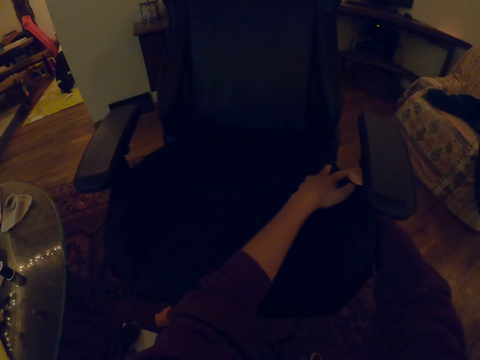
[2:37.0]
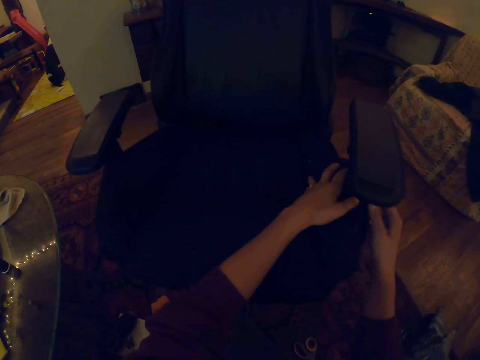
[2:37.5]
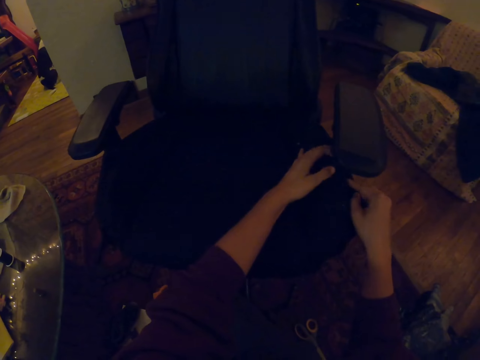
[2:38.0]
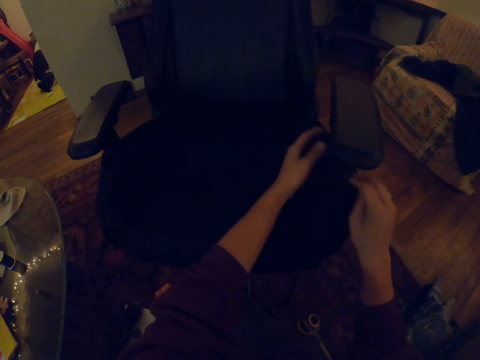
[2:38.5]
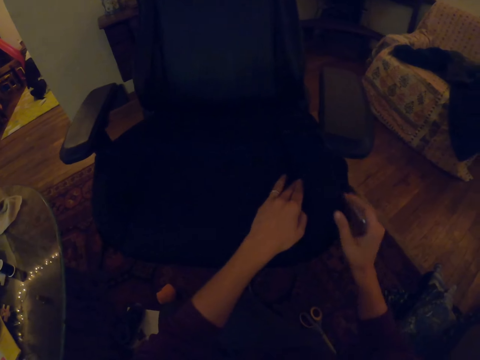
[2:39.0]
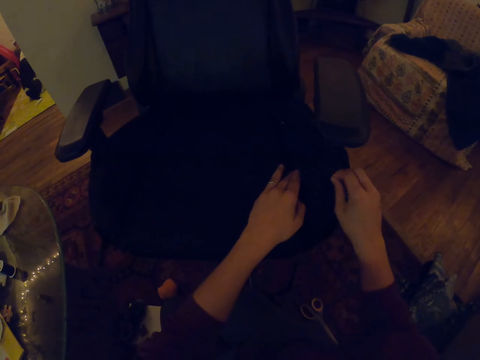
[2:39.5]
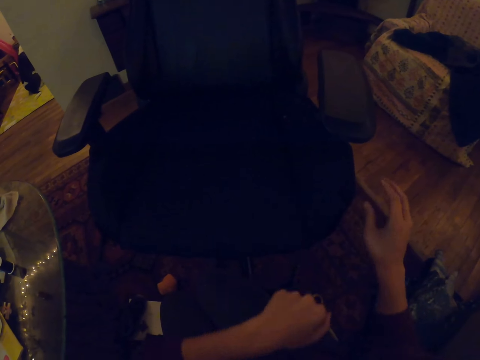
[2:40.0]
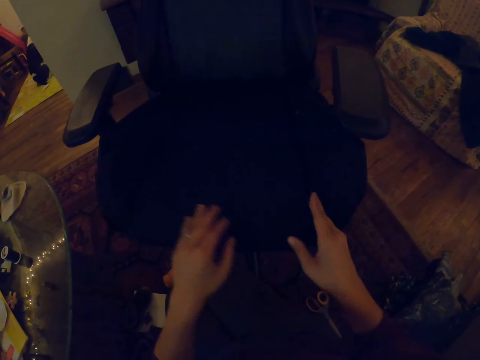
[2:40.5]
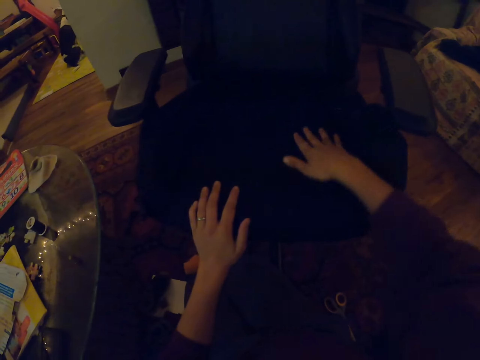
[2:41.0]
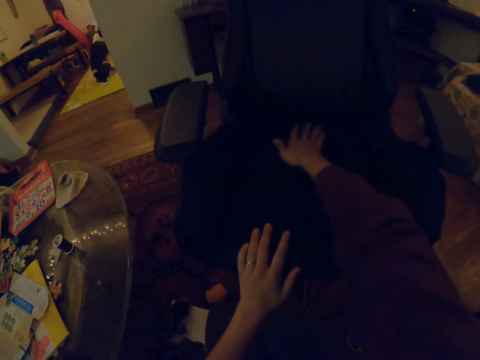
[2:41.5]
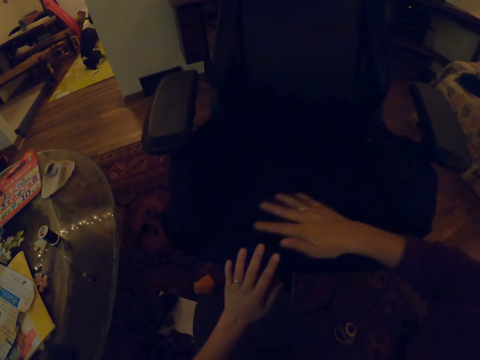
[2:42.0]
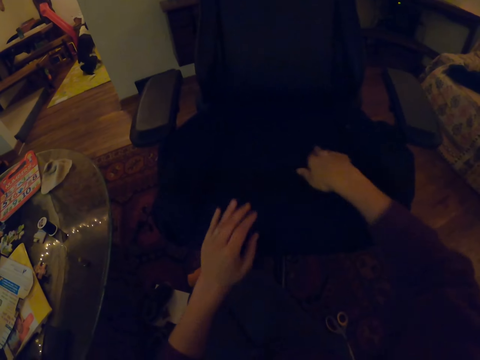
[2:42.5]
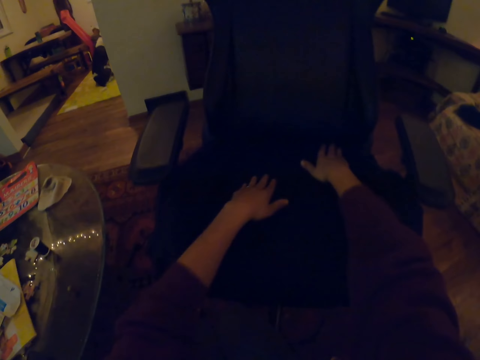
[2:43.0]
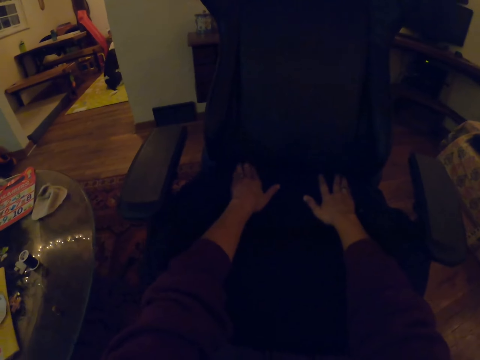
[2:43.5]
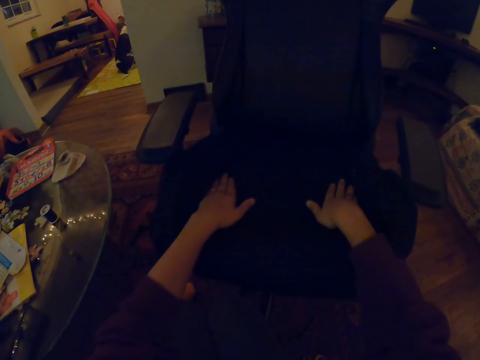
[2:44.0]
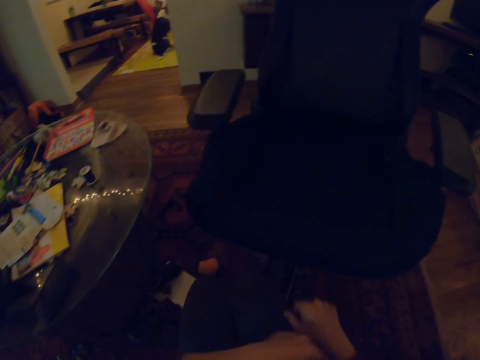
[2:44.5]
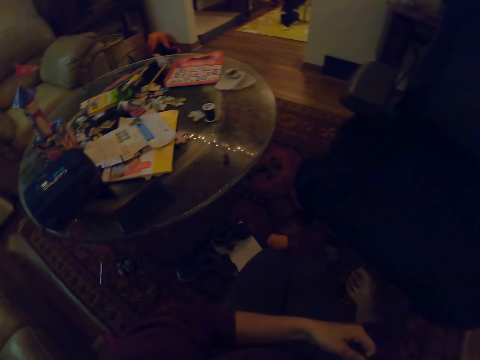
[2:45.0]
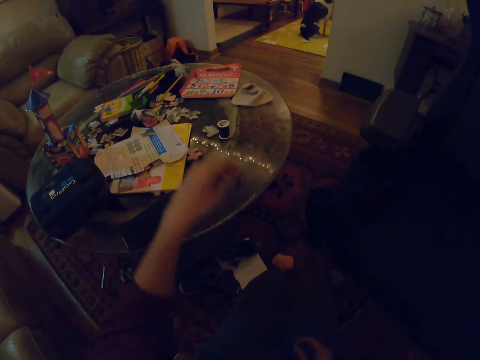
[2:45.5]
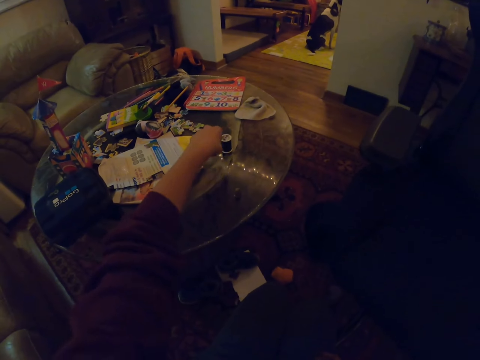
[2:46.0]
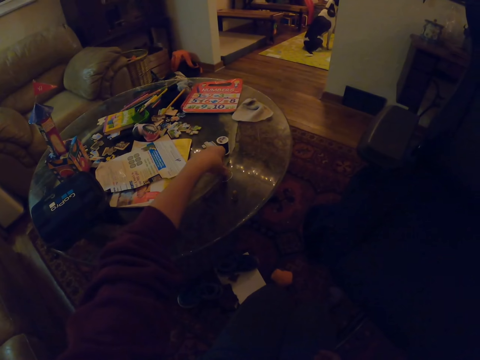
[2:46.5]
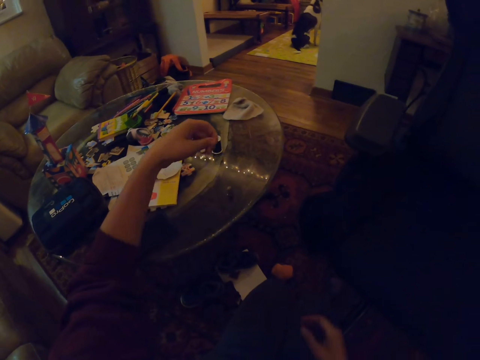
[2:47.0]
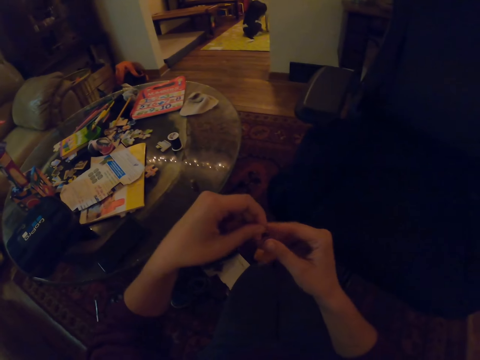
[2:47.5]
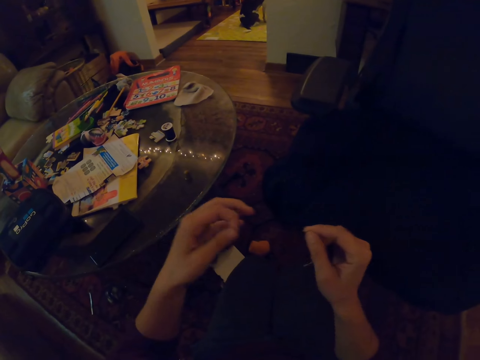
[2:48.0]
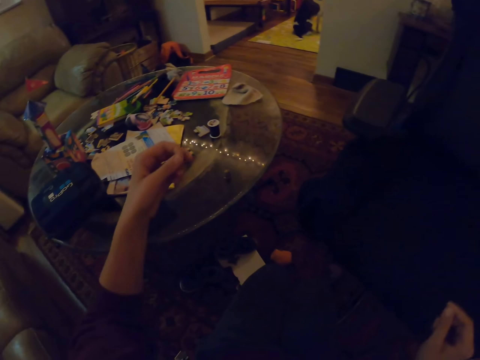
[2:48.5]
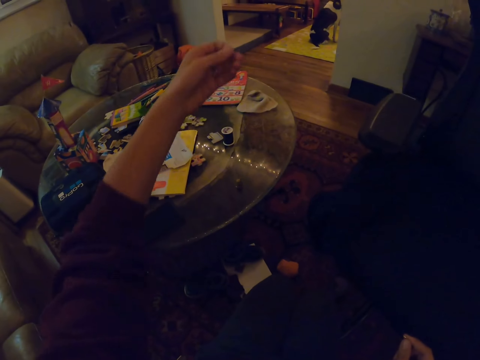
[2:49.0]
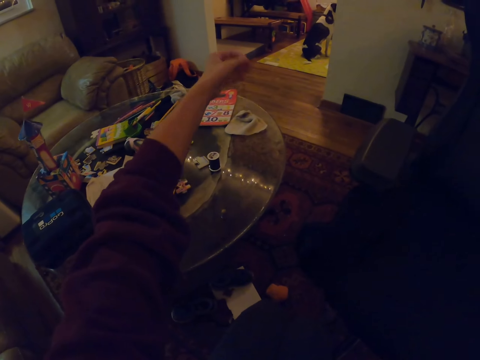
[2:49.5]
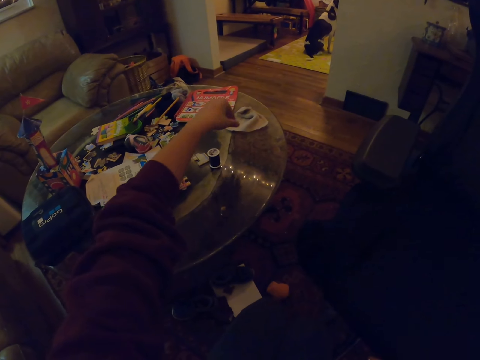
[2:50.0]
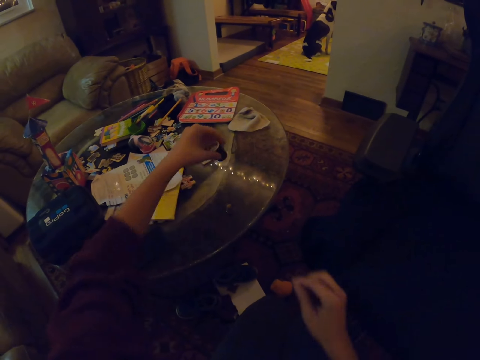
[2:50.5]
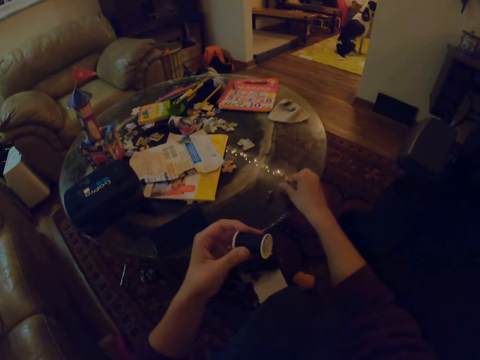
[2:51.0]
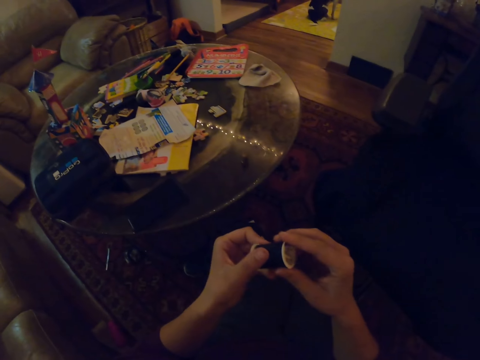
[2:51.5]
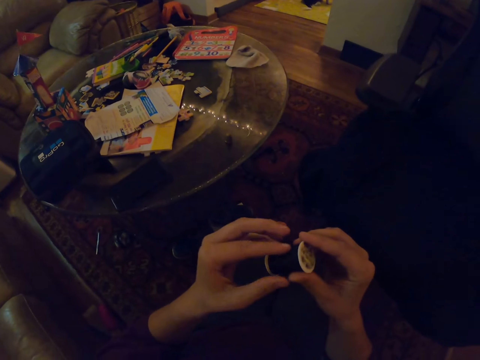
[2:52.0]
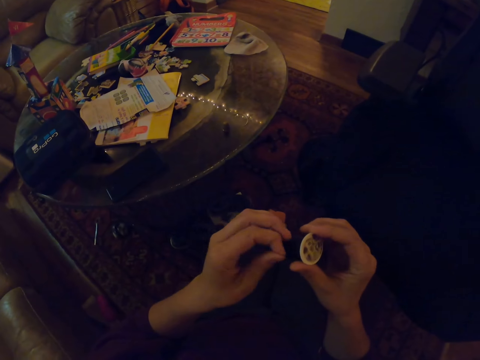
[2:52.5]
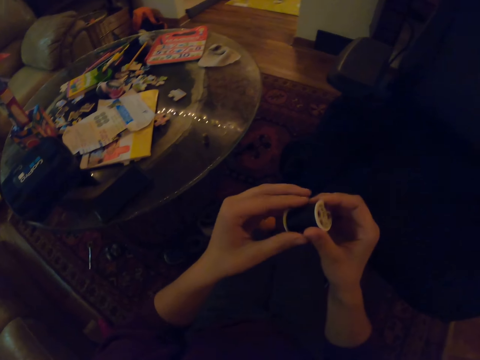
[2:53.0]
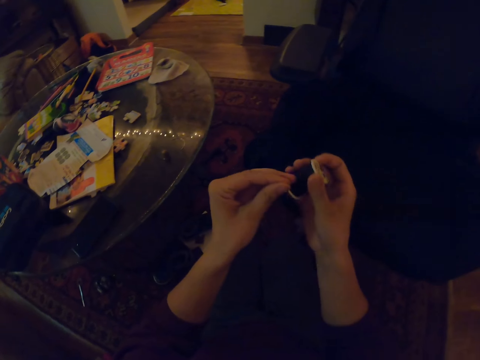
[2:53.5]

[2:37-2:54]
The camera wearer holds a piece of cloth. They align the fabric on the seat. They spread the piece of cloth. They pick up a needle. They pick a thread from the table. They remove the thread from the needle. They pick the thread from the table and put down the needle.

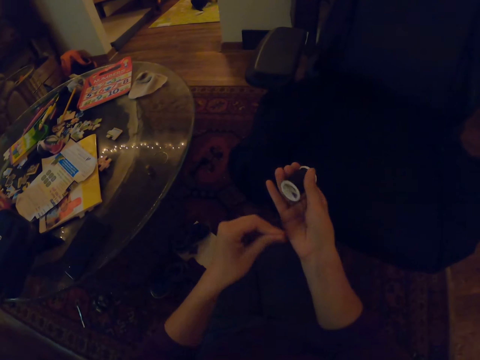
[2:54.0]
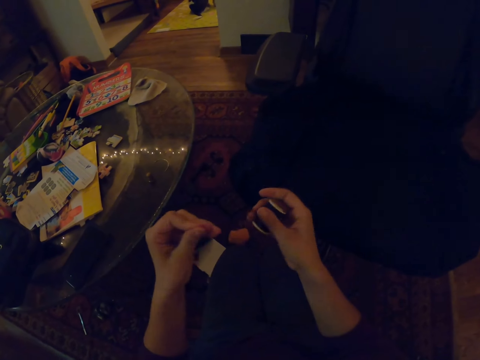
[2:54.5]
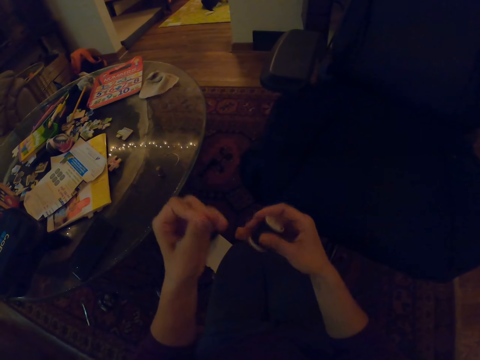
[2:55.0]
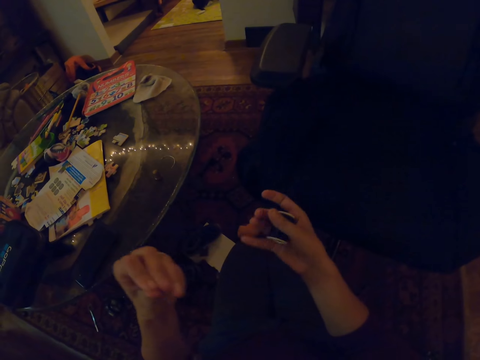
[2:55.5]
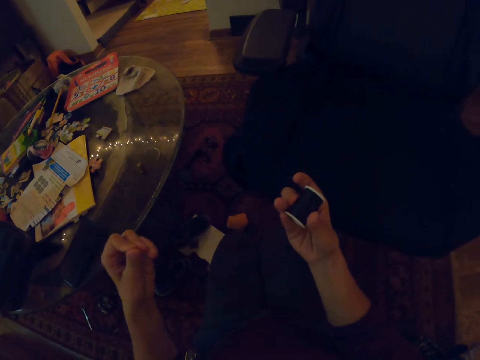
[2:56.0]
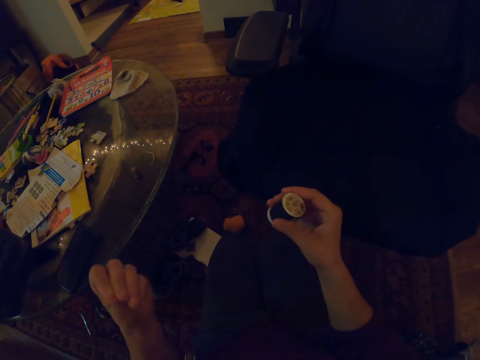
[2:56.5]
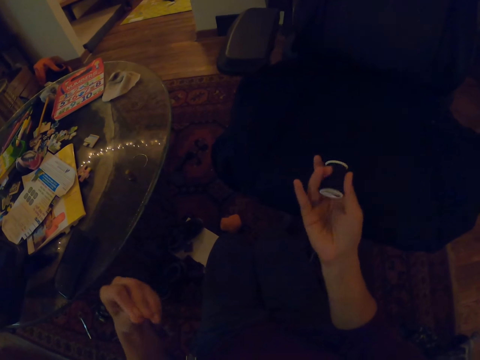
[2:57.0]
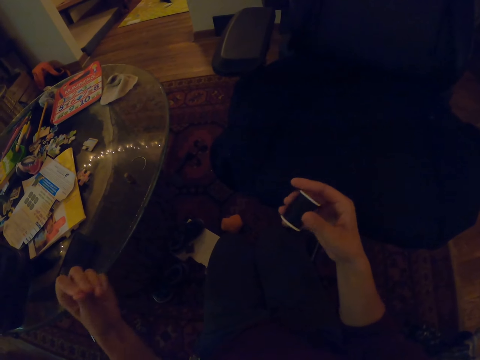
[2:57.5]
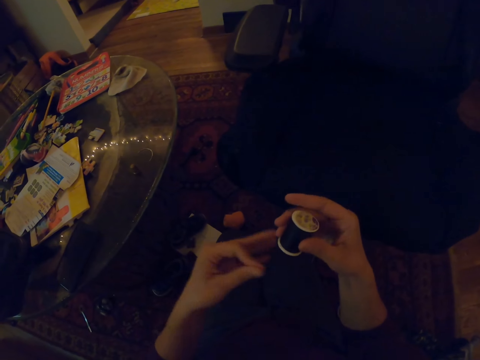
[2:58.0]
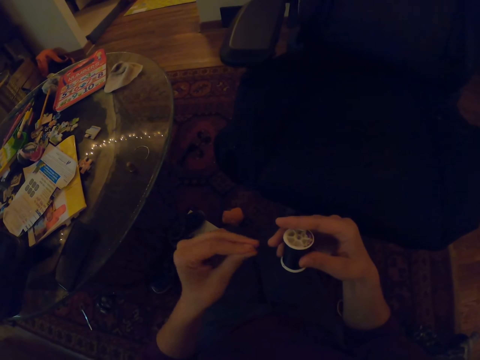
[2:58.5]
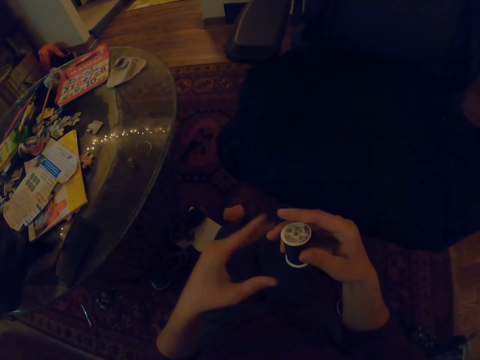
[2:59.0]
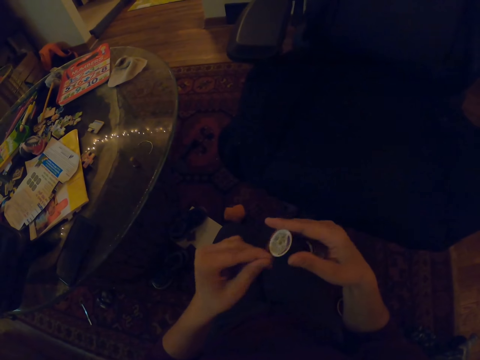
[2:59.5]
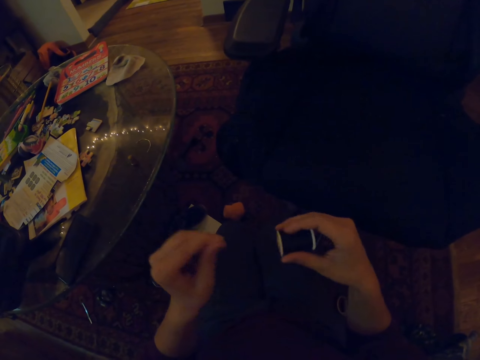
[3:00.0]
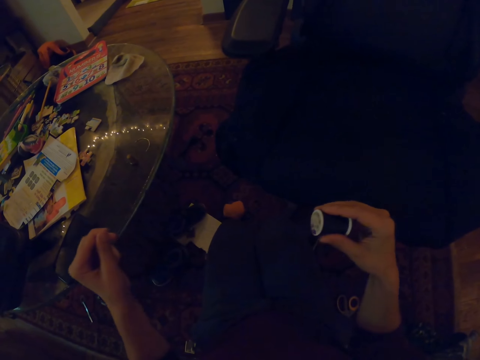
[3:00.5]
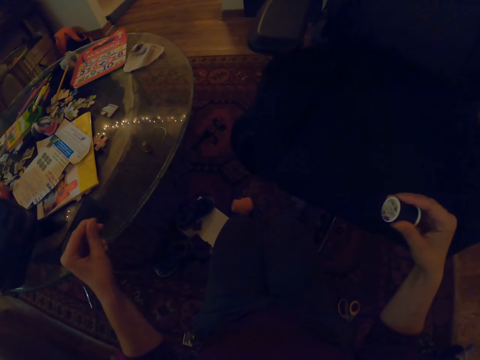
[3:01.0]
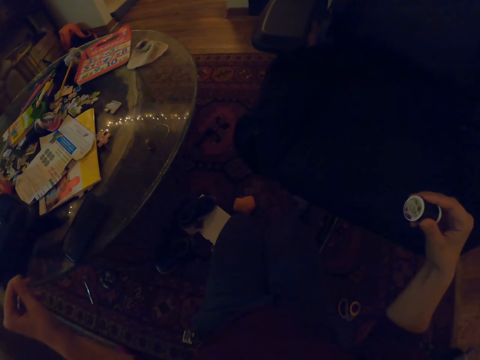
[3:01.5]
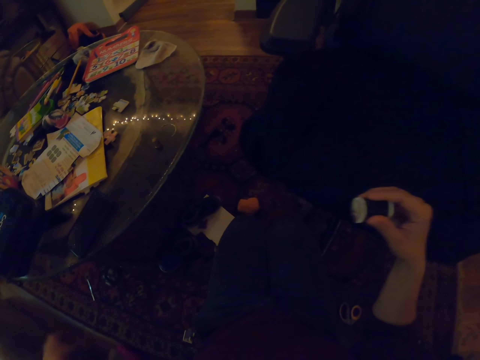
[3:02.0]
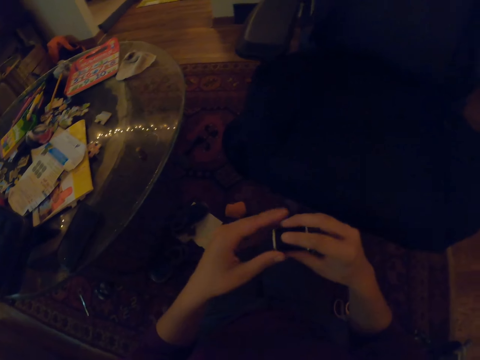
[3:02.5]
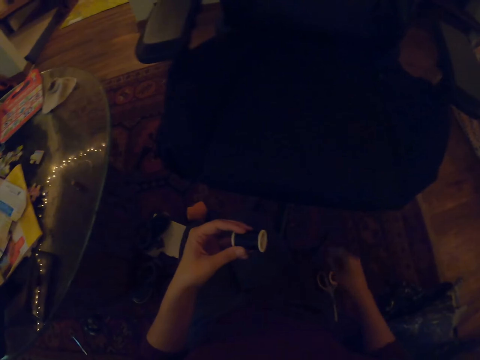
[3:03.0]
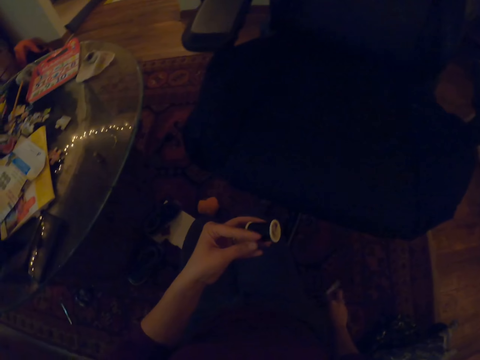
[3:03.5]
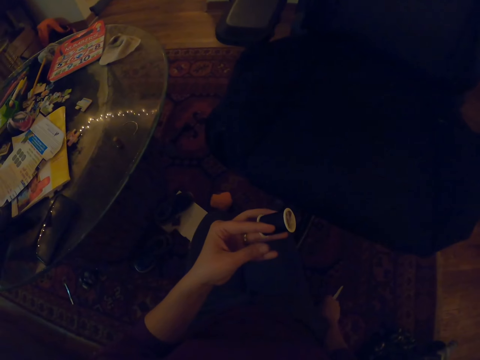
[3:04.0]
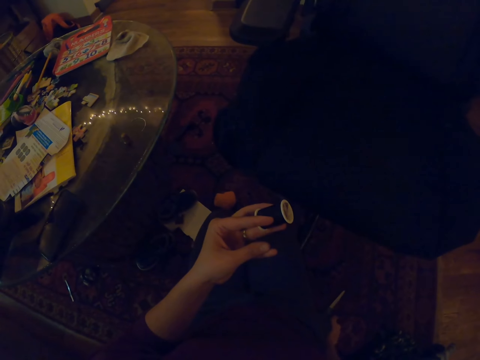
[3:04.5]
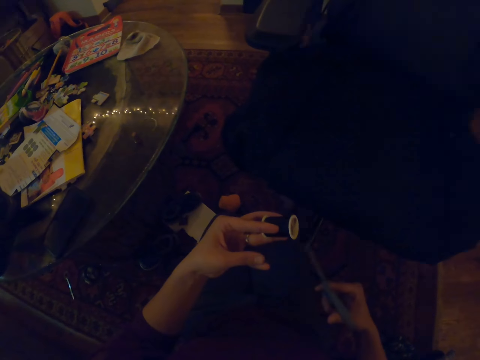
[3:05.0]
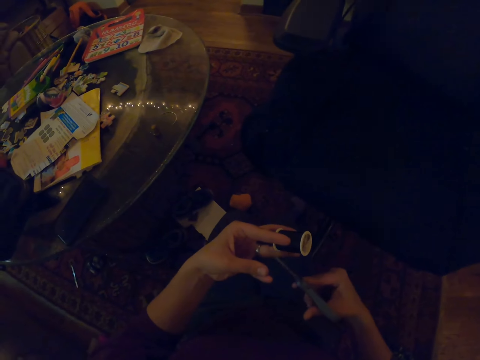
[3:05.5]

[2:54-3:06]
The camera wearer undoes the thread. They roll the thread. They exchange the thread from the left hand. They cut the thread.
